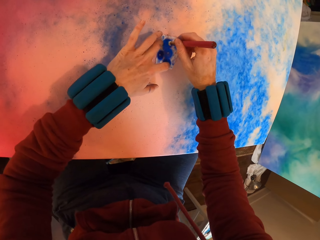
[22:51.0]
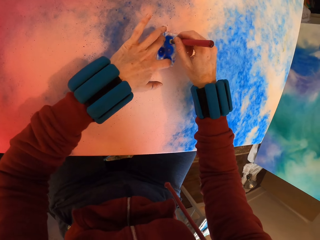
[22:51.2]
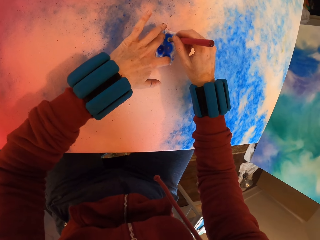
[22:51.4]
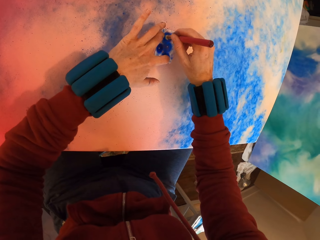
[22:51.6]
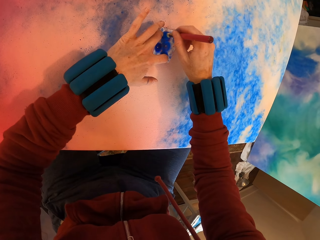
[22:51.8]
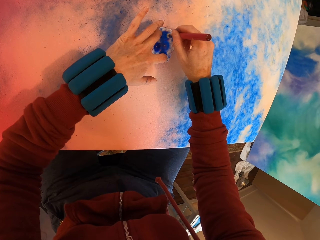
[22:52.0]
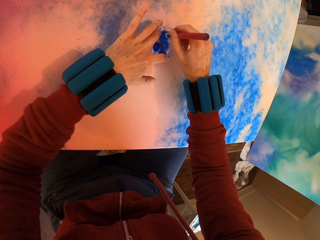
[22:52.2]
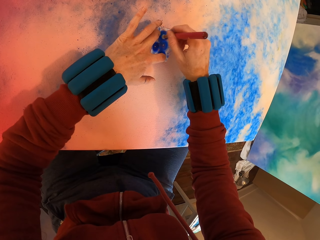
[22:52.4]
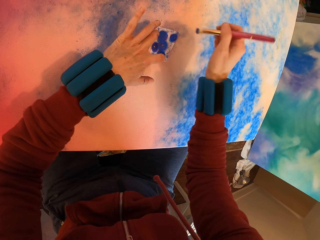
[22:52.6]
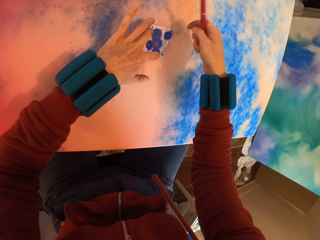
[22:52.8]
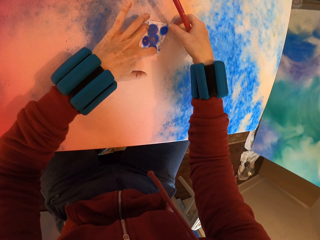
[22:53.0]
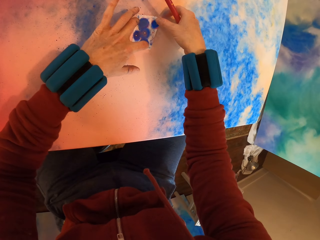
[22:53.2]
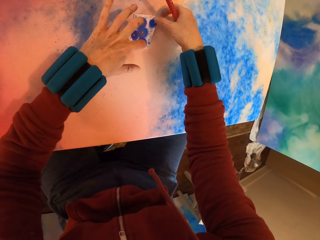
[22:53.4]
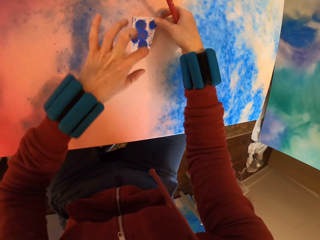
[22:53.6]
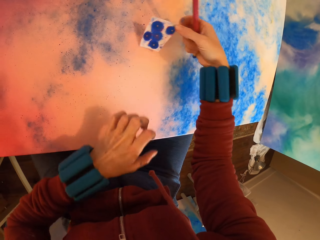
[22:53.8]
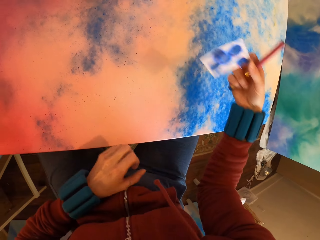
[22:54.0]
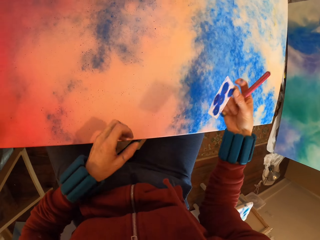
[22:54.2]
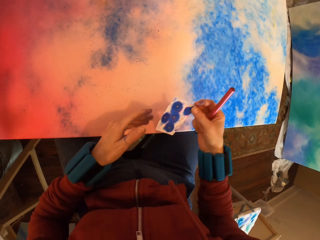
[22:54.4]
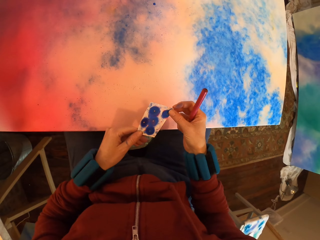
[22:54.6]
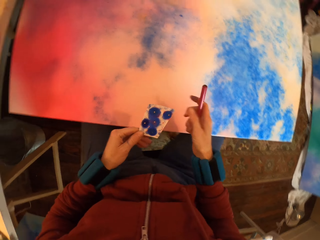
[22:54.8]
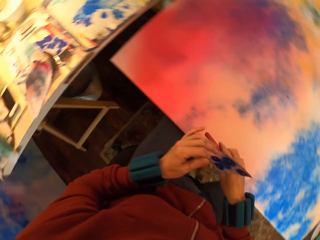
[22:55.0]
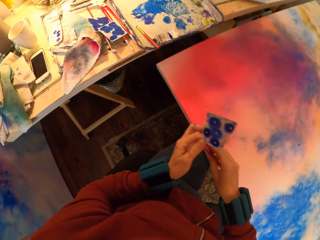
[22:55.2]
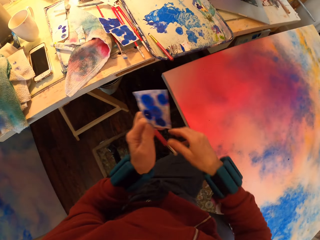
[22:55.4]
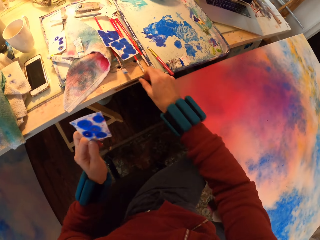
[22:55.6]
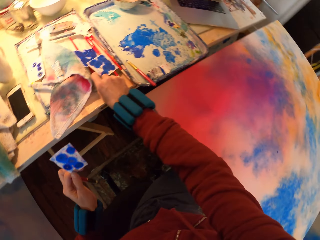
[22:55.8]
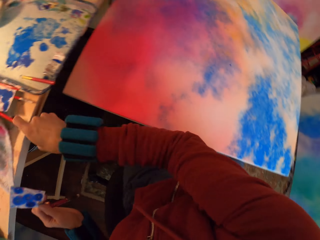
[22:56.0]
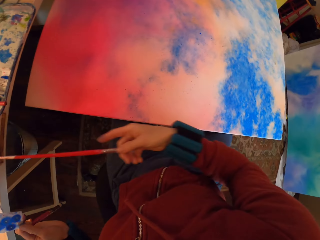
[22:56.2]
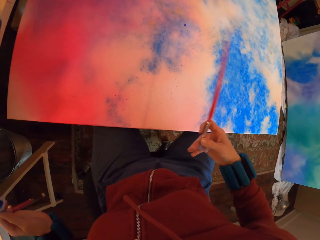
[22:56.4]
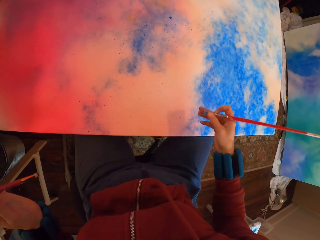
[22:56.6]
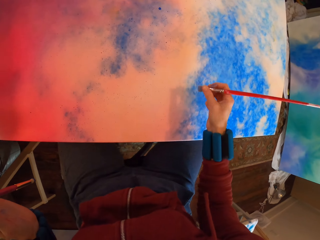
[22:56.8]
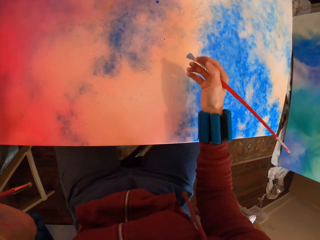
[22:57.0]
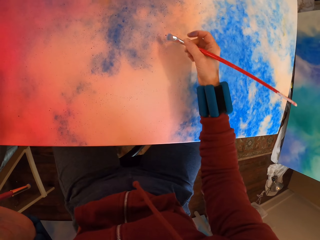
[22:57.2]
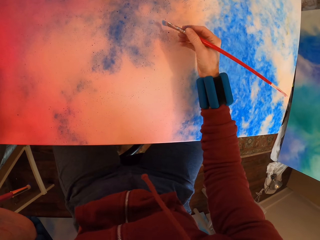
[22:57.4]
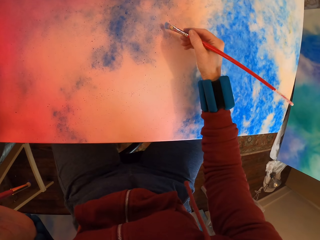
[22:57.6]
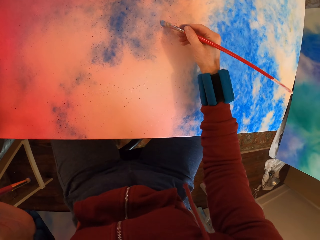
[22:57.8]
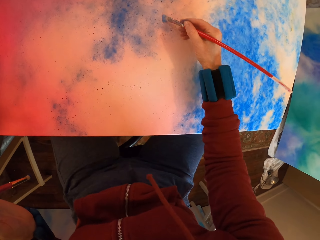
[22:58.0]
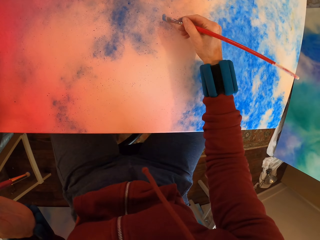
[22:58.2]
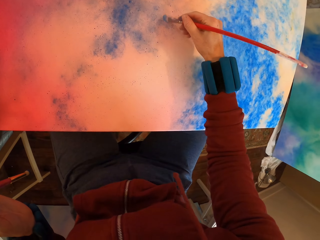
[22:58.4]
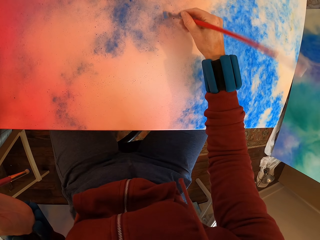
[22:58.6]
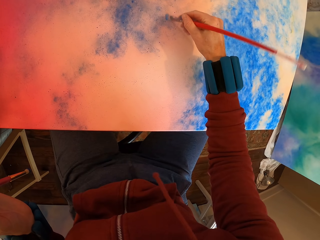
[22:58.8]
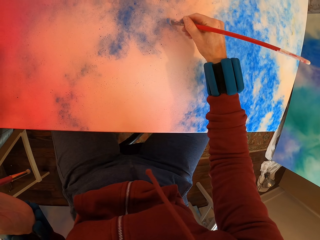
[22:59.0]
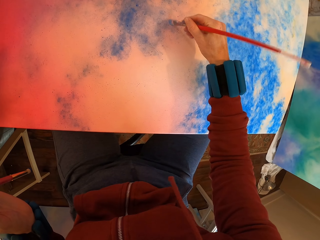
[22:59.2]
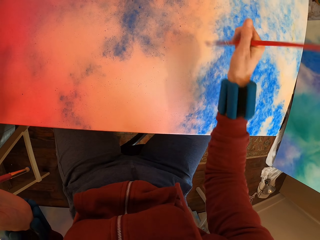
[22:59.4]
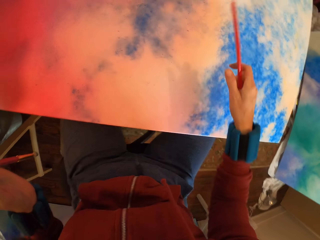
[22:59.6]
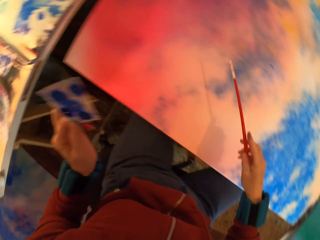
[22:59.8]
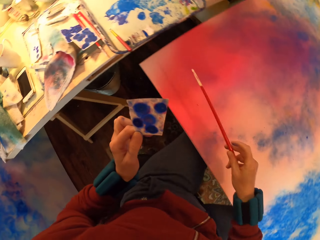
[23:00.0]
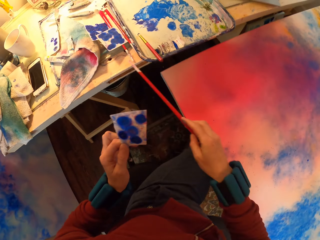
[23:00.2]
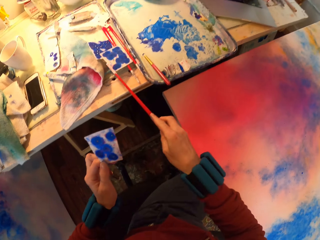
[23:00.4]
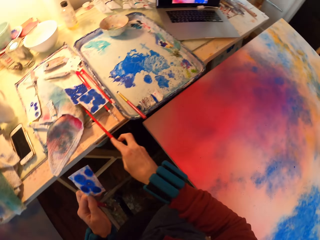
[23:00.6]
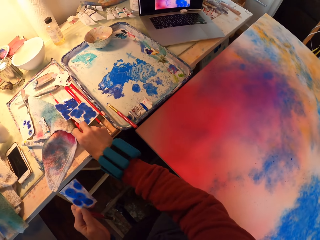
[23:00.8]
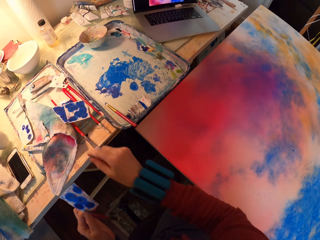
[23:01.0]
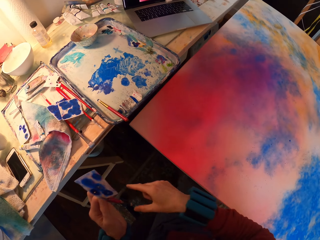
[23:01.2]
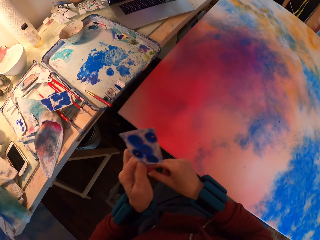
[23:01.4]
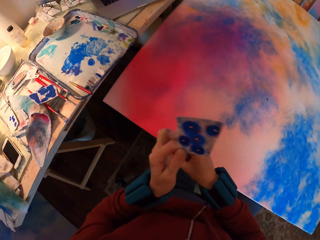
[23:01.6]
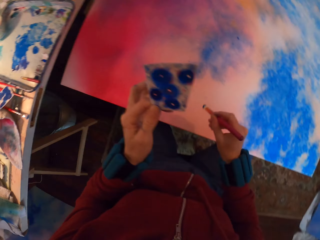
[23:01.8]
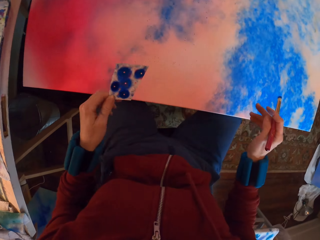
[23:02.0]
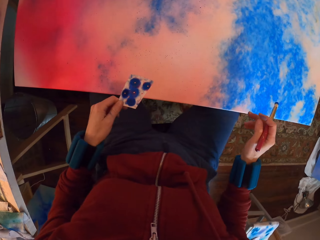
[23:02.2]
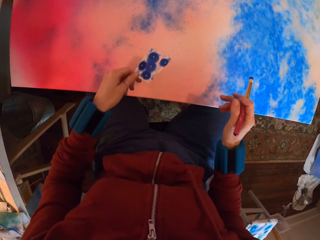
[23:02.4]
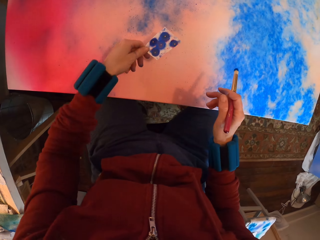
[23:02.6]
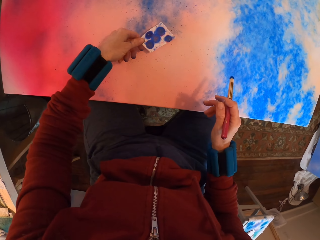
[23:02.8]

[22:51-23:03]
The camera wearer paints the canvas. They pick a paint brush on the table. They rub paint with the brush on the painting. They place the brush on the table.

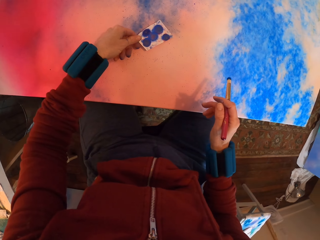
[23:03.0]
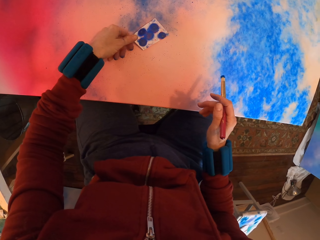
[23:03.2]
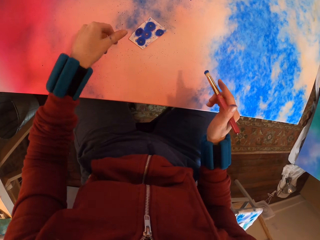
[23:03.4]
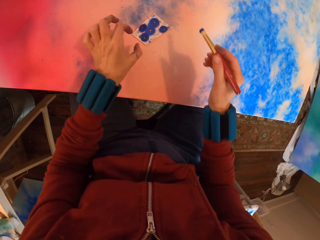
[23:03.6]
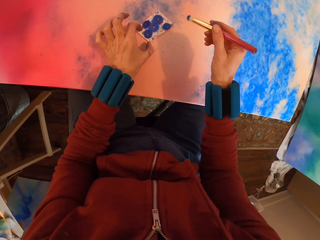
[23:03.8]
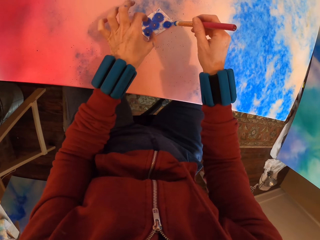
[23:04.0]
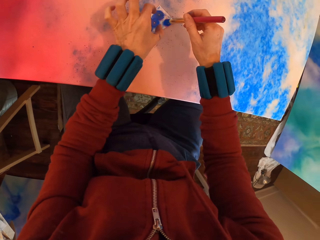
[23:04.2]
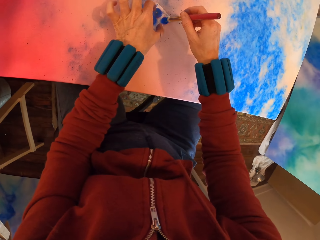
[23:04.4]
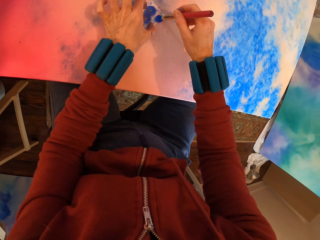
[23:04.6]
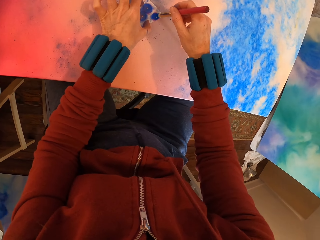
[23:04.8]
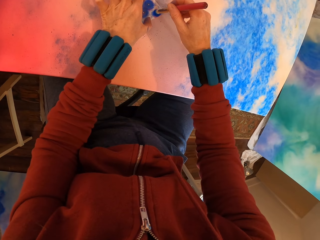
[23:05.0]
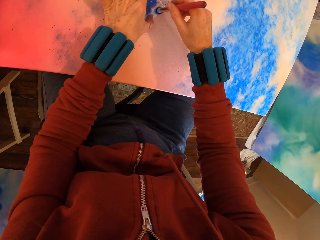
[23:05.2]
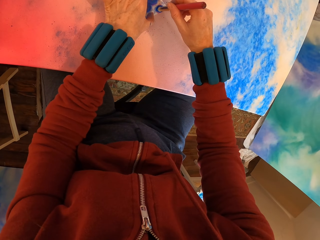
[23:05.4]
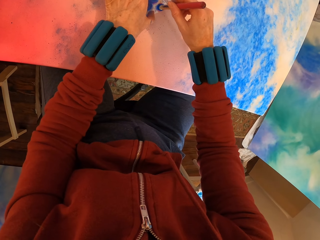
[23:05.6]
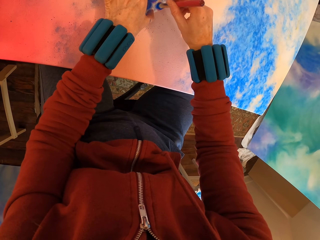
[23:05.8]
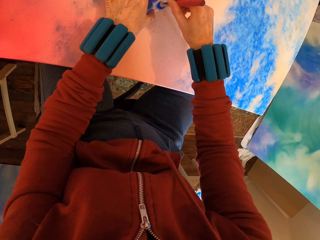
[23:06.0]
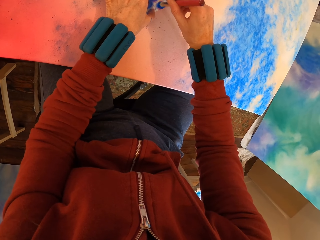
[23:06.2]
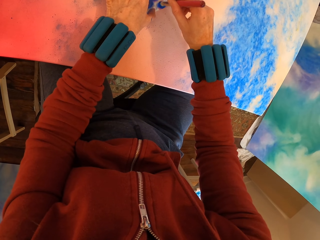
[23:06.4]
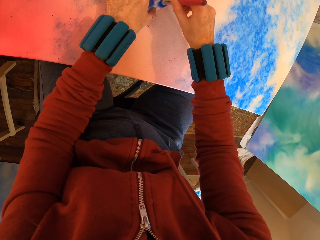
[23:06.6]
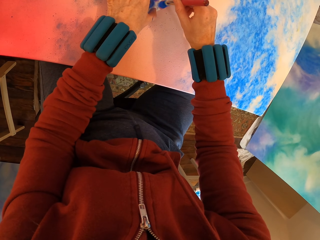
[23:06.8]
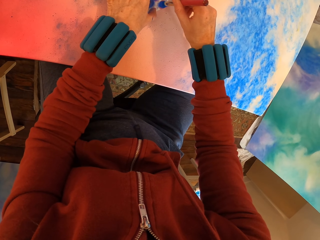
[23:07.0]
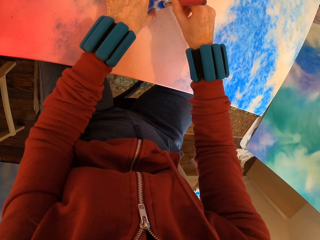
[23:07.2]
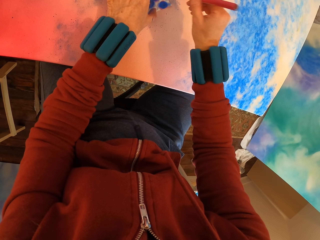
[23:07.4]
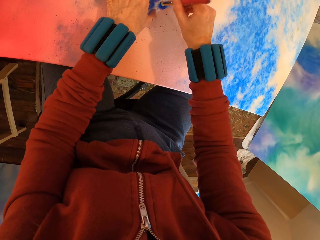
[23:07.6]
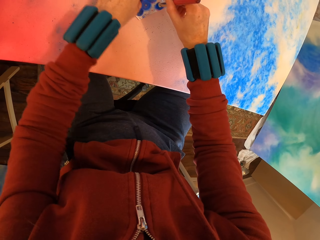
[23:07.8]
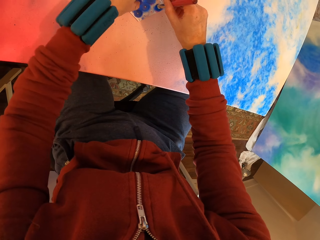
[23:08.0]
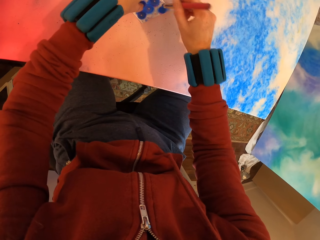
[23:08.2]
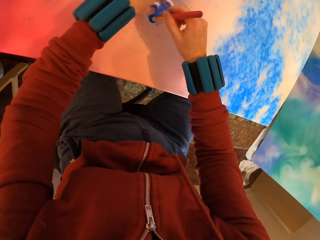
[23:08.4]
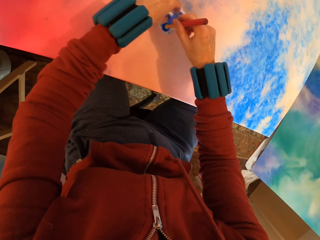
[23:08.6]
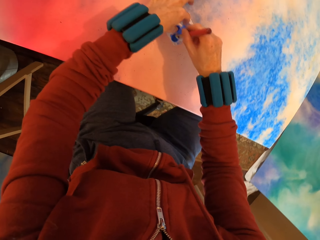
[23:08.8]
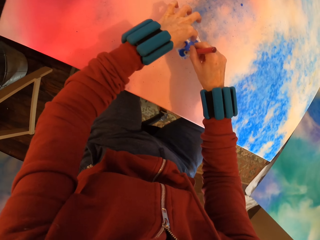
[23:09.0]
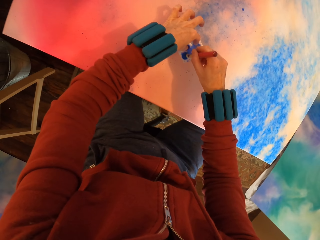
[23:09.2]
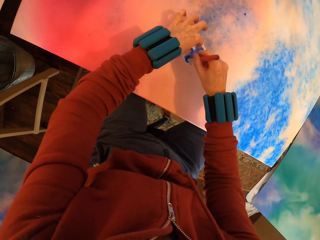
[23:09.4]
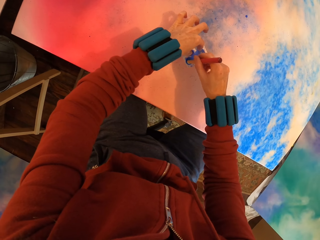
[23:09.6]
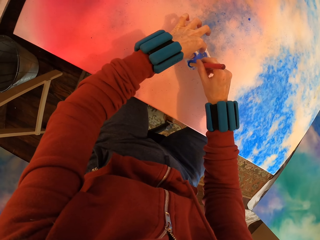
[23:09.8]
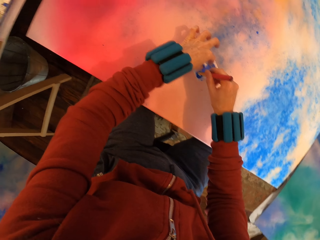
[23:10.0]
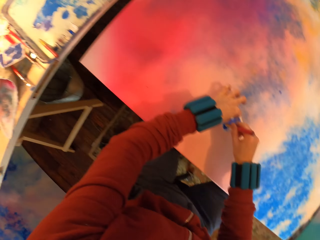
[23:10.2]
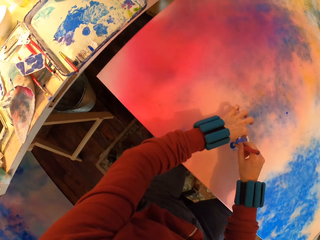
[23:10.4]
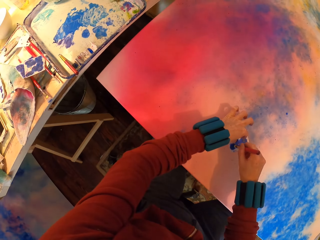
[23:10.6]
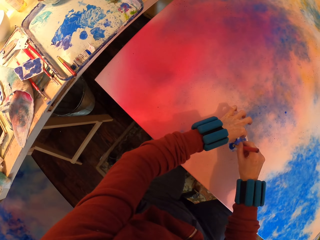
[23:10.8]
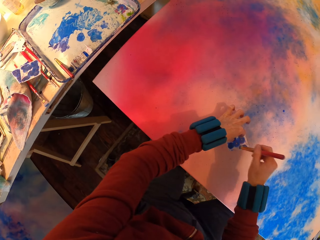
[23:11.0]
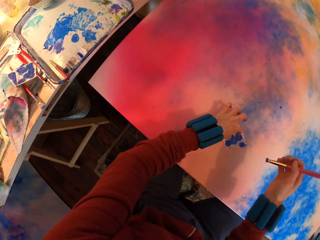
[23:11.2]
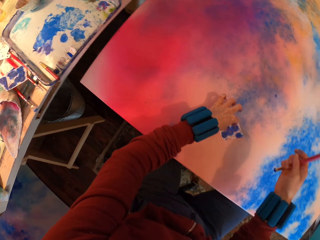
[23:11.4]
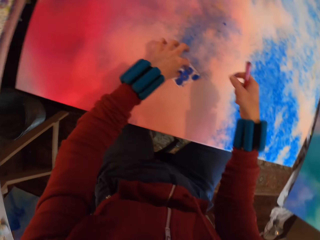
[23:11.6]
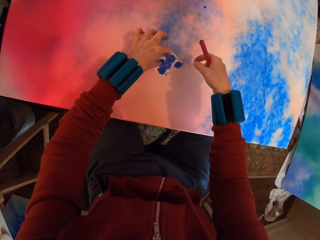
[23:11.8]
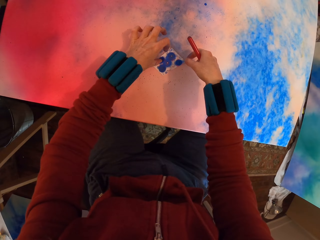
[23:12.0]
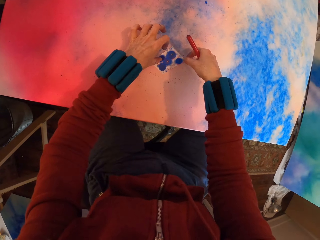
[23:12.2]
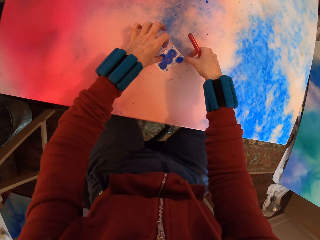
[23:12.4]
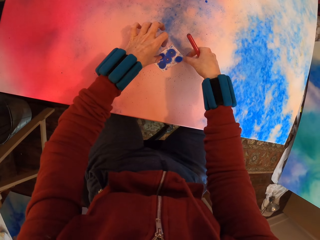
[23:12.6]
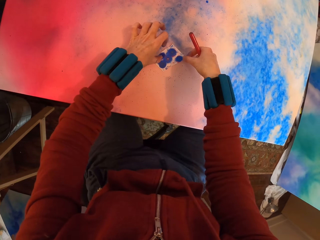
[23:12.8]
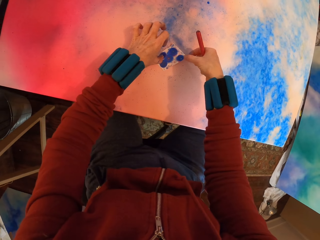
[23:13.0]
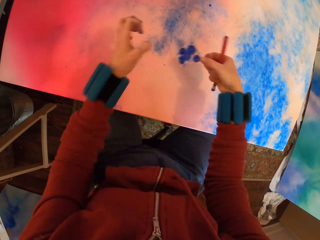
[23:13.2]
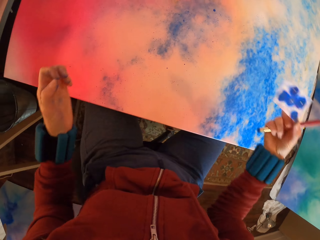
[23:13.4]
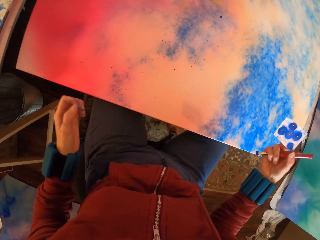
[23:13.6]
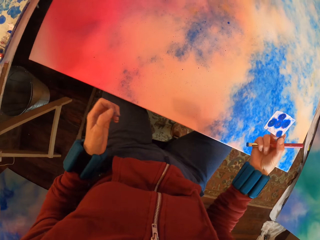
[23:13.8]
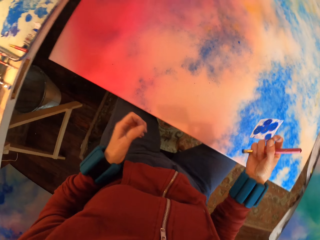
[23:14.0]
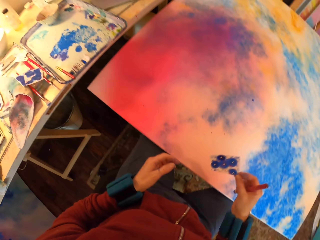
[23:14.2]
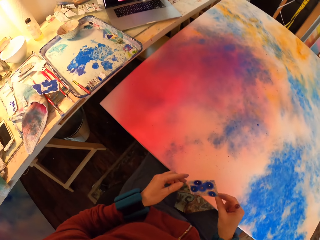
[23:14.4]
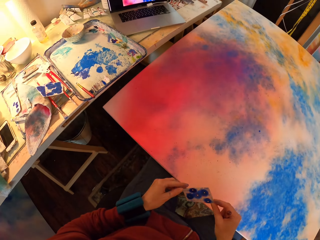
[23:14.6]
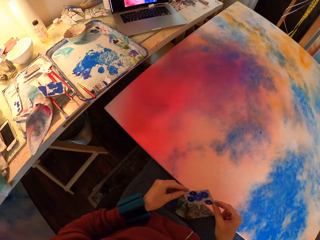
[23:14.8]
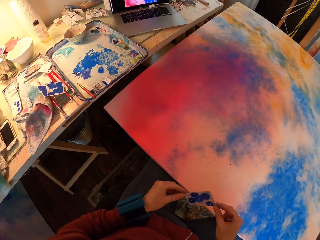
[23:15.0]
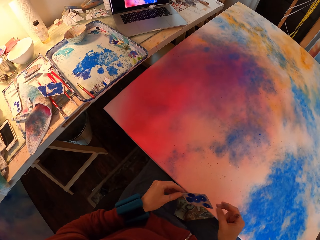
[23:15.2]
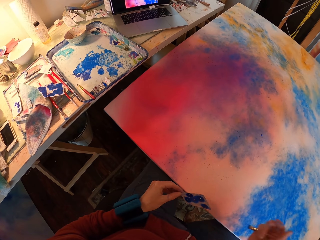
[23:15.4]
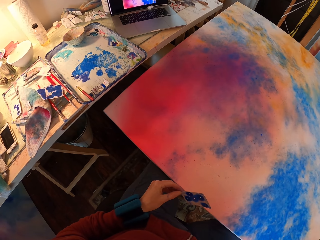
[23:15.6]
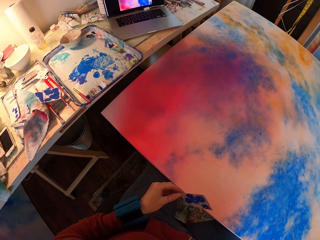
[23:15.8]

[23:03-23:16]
The camera wearer applies paint with a brush on the painting. They look around. They paint the canvas.
